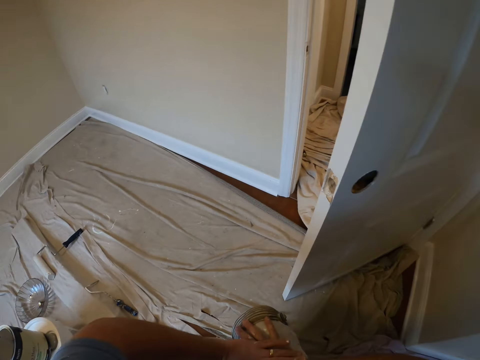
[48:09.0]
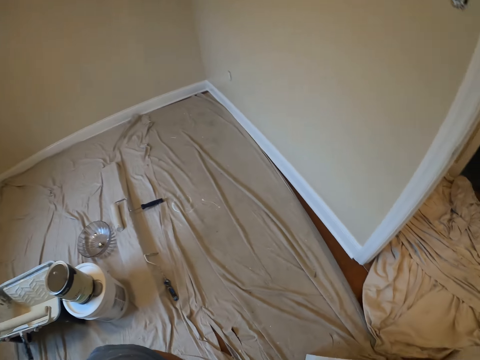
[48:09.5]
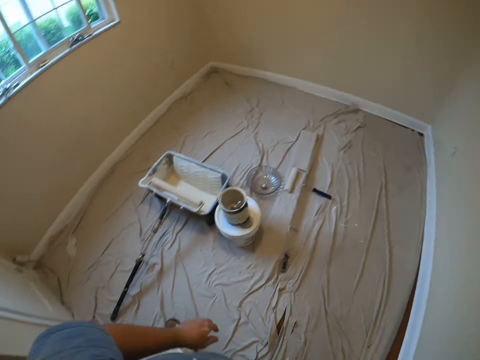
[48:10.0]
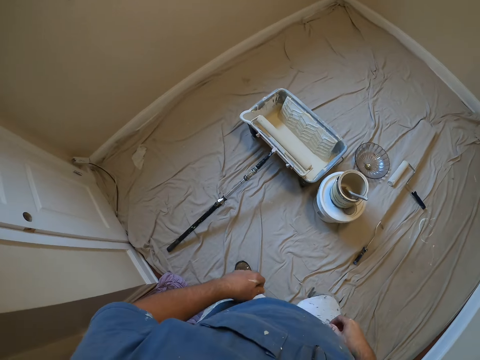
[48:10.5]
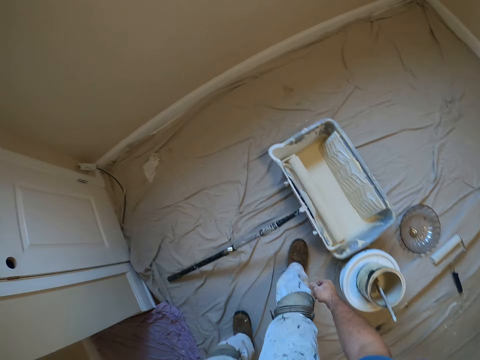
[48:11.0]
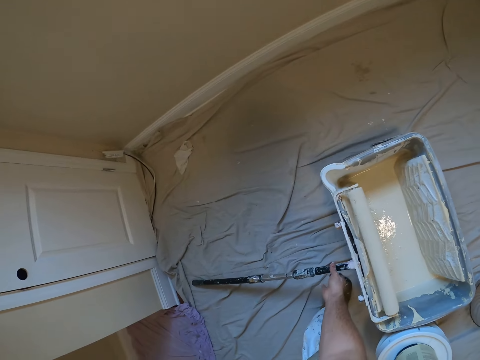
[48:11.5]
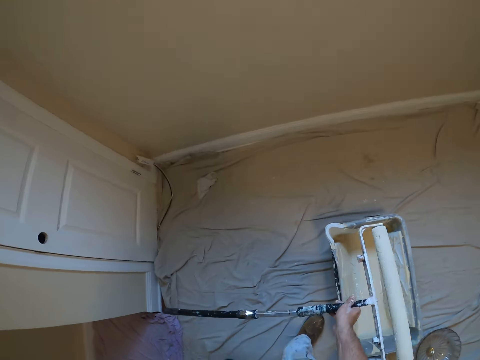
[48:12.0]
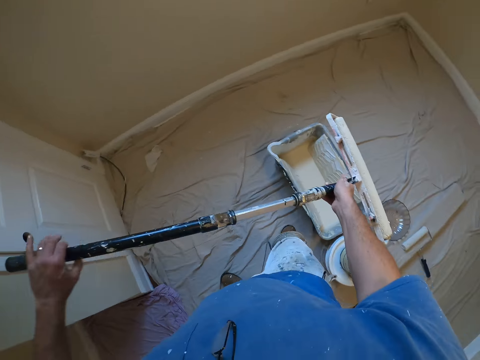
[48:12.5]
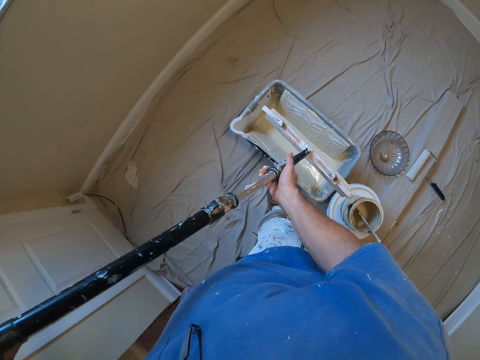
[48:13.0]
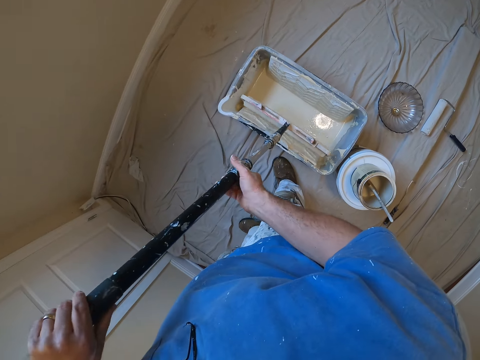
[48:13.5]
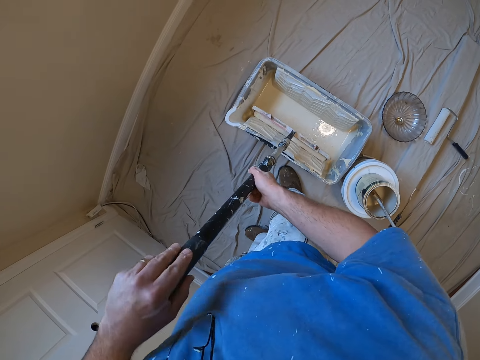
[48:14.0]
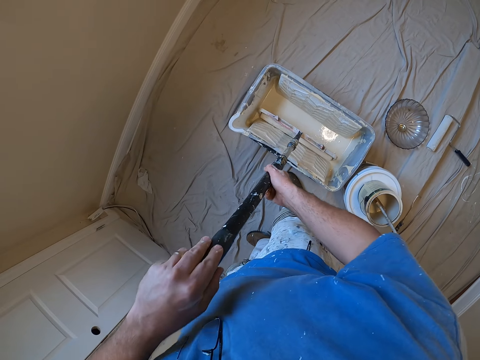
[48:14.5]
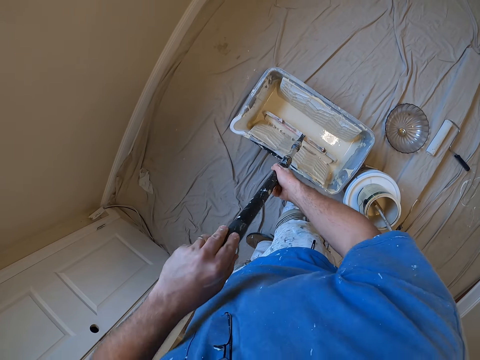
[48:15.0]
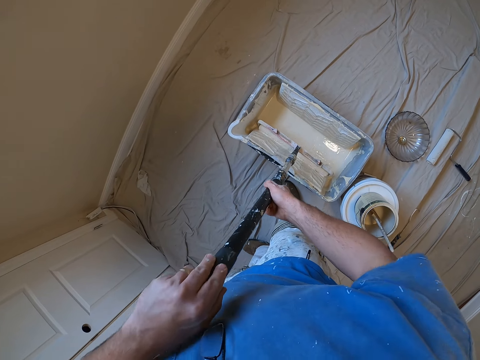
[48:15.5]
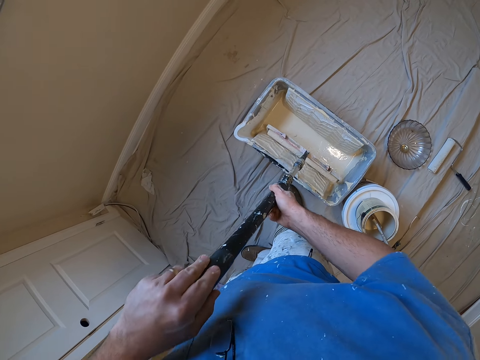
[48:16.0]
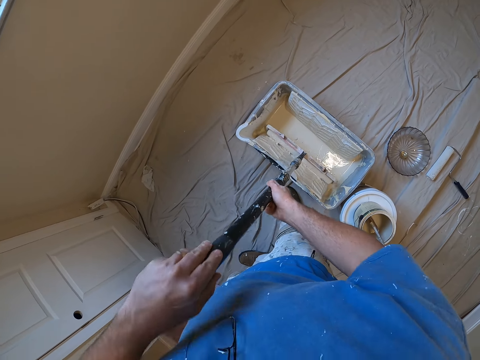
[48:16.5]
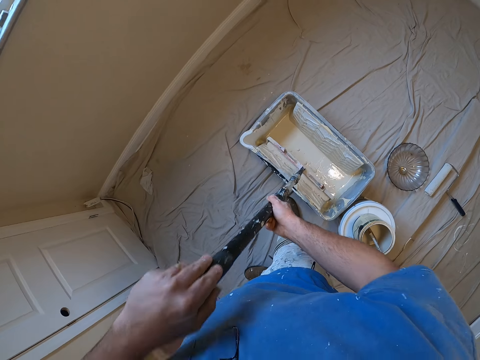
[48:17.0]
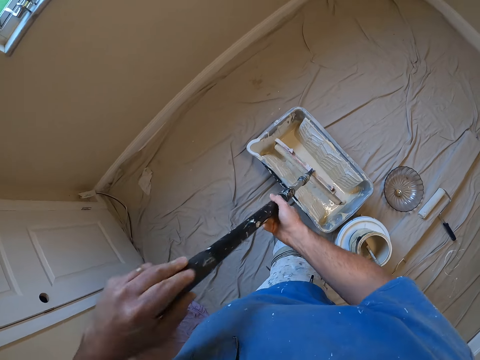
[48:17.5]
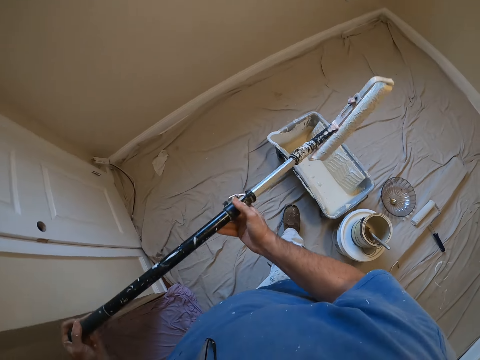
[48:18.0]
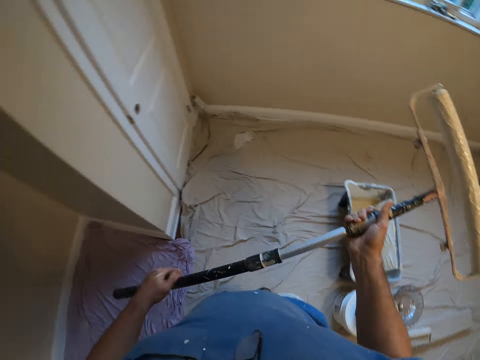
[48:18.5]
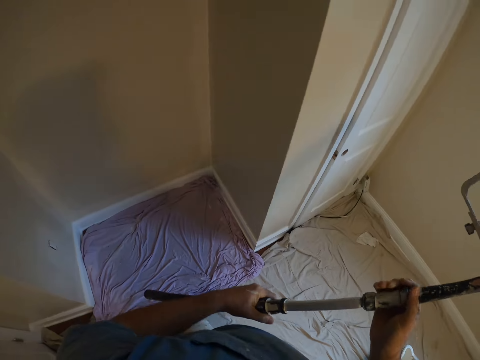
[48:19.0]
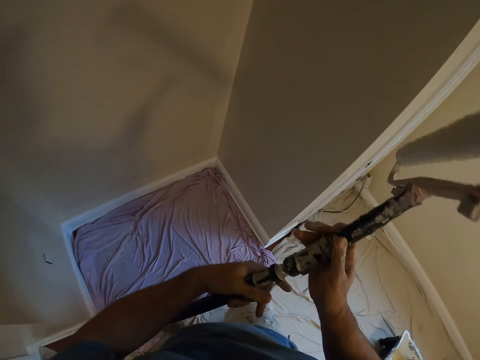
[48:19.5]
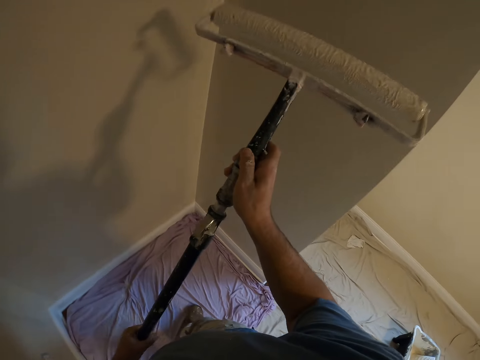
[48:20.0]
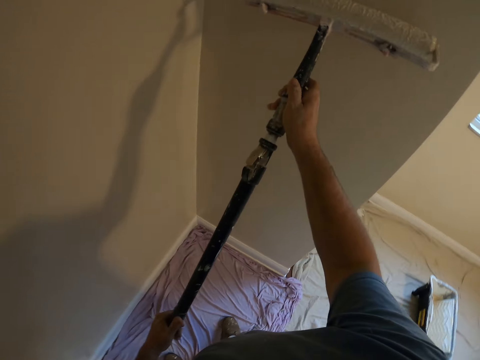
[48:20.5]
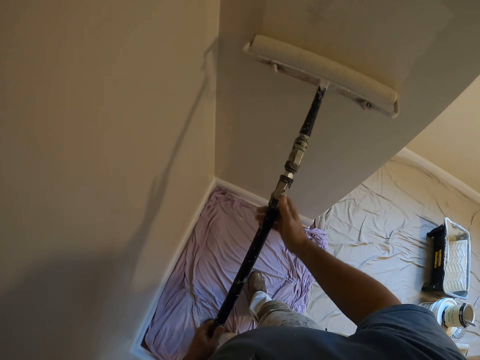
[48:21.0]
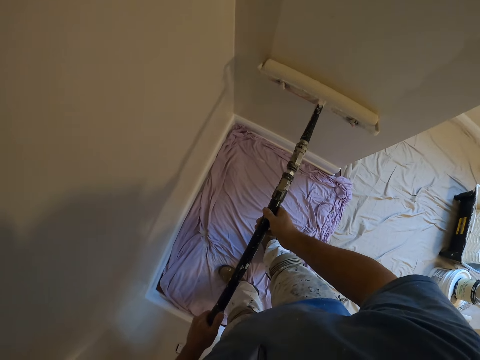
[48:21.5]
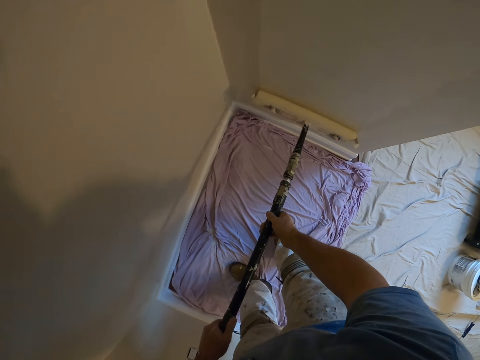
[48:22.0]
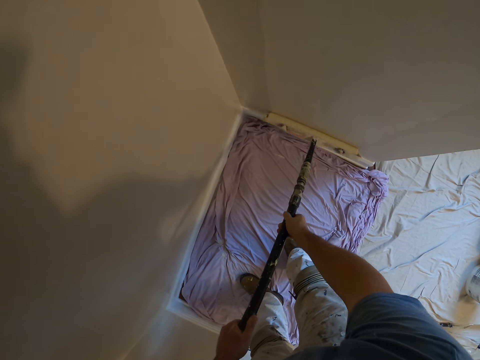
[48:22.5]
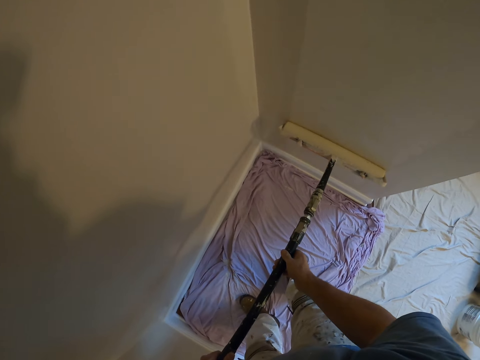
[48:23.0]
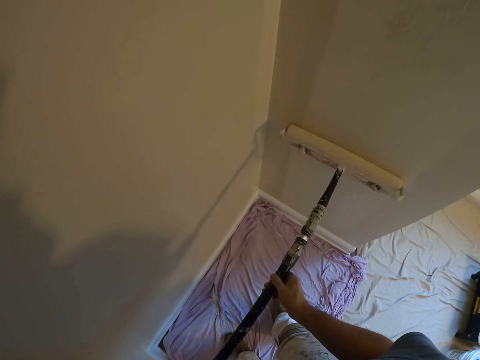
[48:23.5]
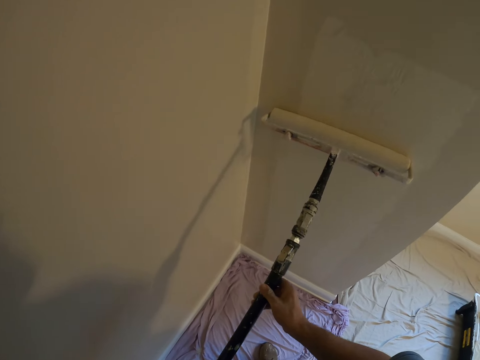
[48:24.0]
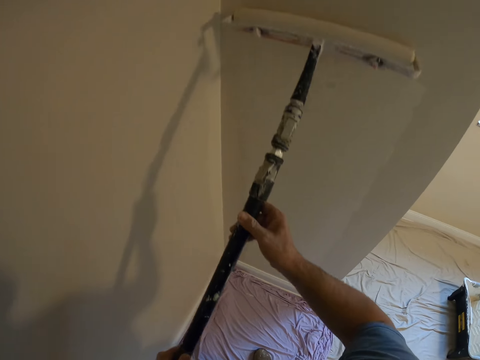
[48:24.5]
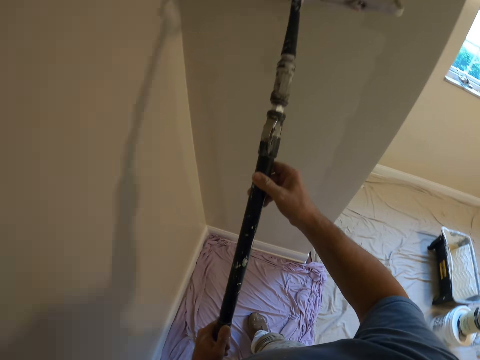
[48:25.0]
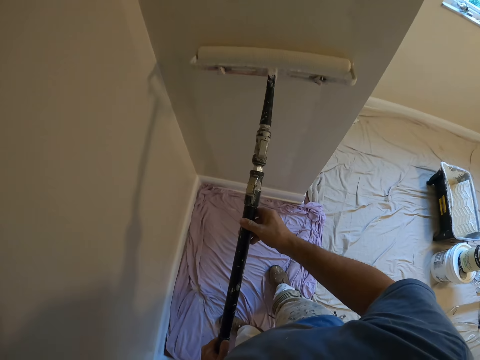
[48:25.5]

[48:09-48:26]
The camera wearer stands up. He walks around the room. He picks up another brush, a handle paintbrush roller, from the floor with his right hand. He dips the brush into a paint container on the floor with both hands. He walks towards a wall with the paintbrush in both hands. He paints the wall with the handle paintbrush roller.

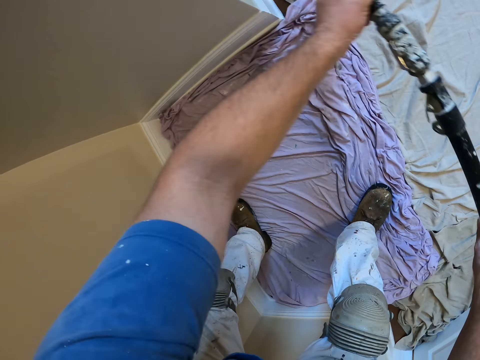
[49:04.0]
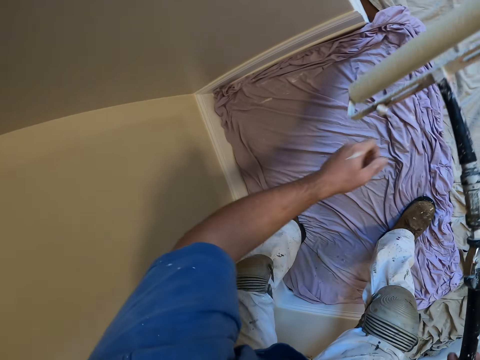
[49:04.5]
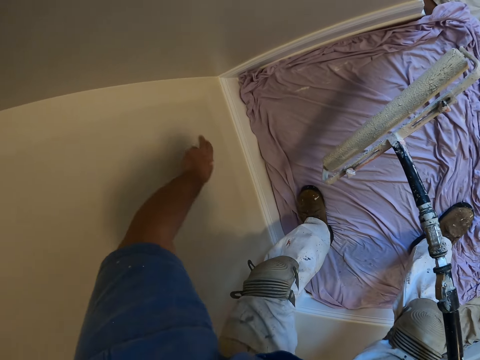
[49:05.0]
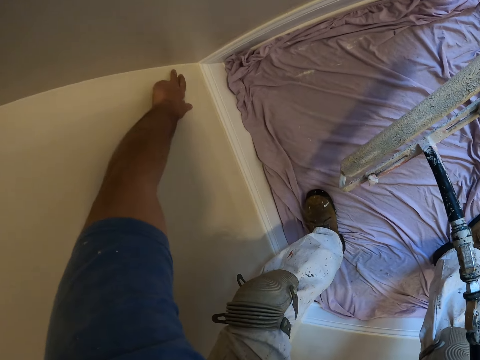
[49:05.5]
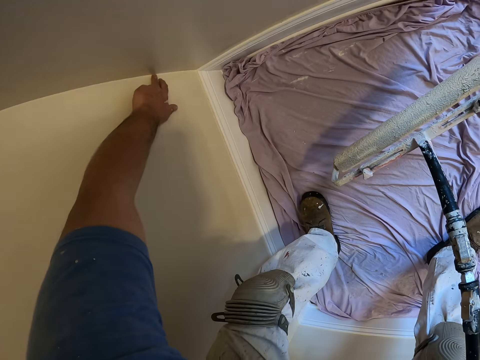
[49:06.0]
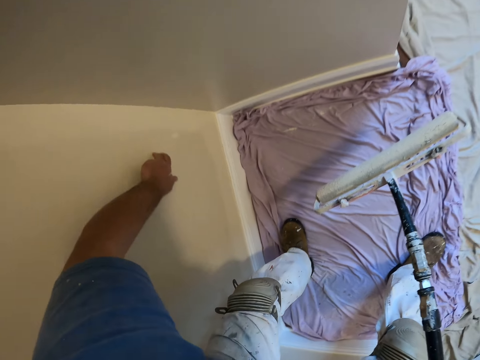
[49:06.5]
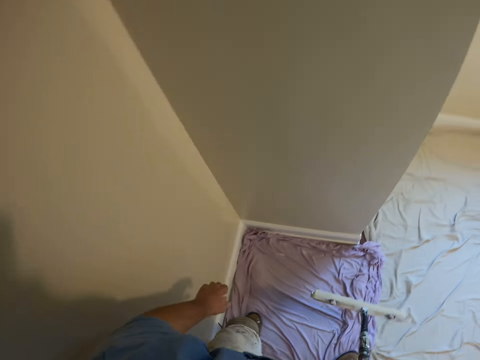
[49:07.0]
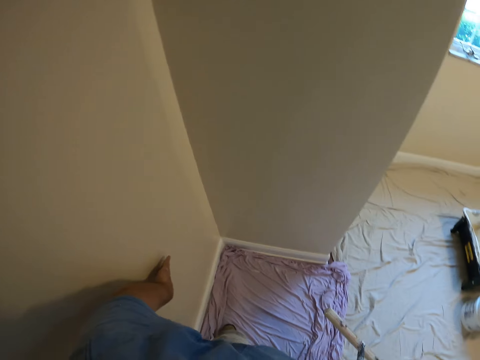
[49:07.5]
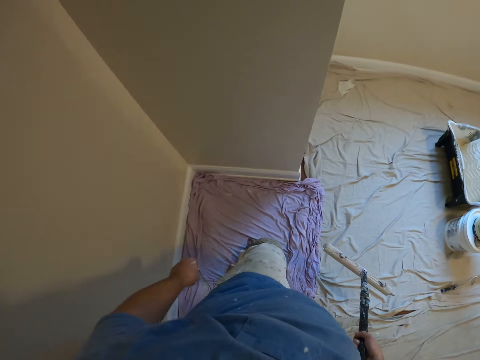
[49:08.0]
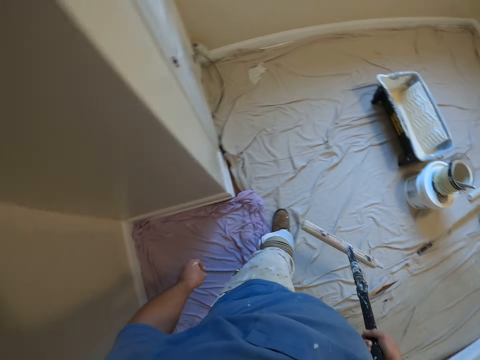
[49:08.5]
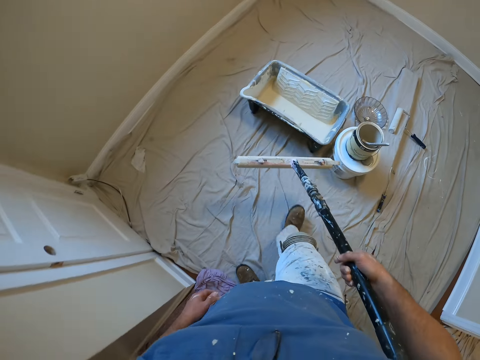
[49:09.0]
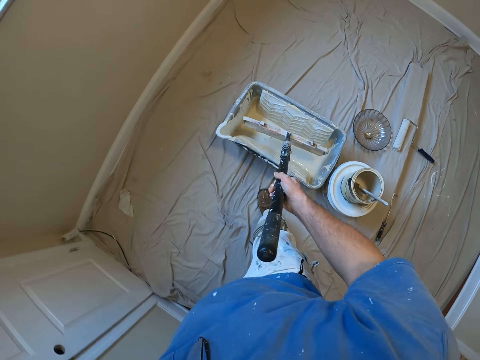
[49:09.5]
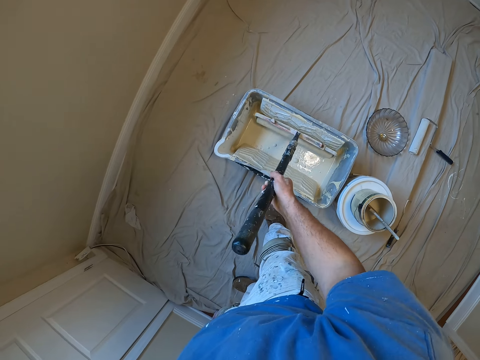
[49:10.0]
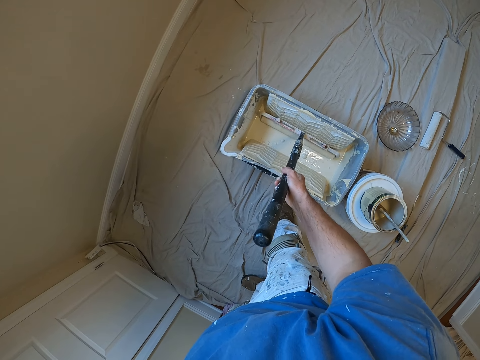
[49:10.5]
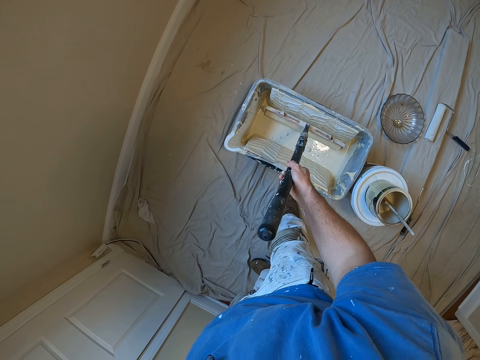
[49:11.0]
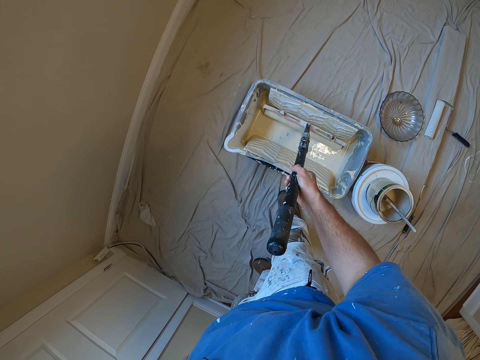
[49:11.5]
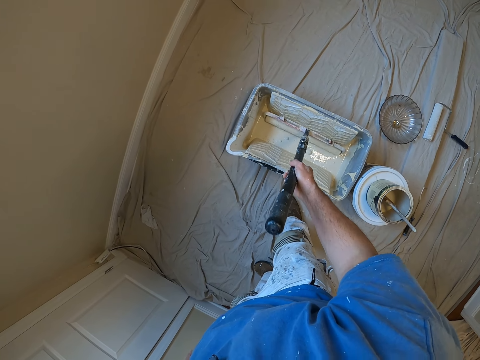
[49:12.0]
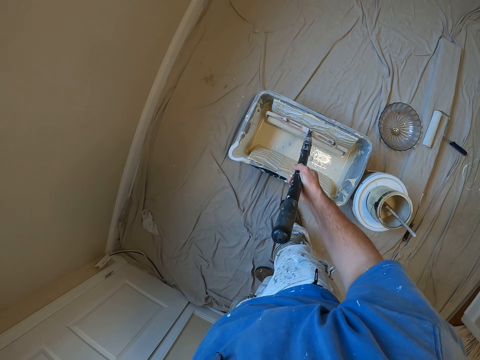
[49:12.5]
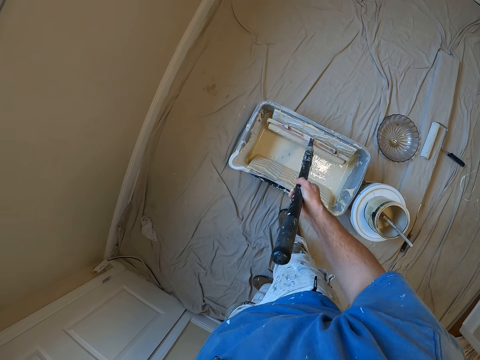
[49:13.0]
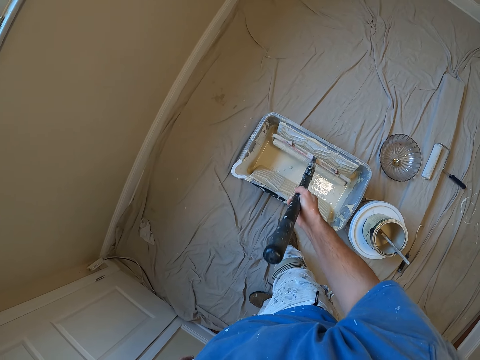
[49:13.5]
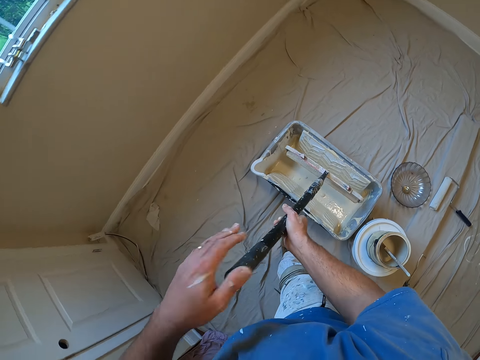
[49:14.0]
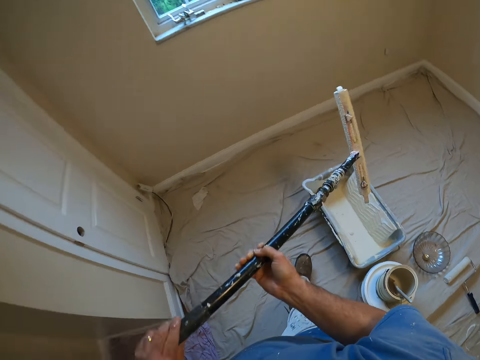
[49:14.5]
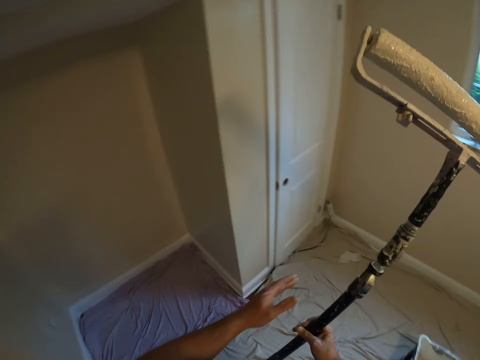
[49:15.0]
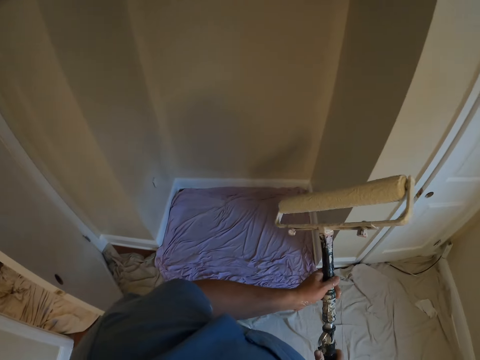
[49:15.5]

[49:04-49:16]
The camera wearer touches different parts of the wall with his left hand. He wipes the paint with his hand. He walks back to the paint container on the floor with the brush in his right hand. He dips the brush in his right hand into the paint container on the floor. He walks towards a wall with the brush in both hands.
